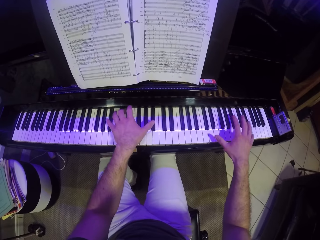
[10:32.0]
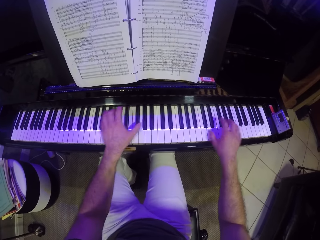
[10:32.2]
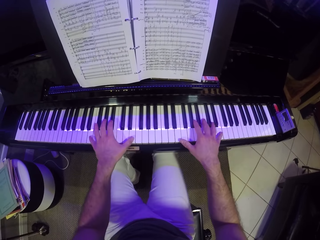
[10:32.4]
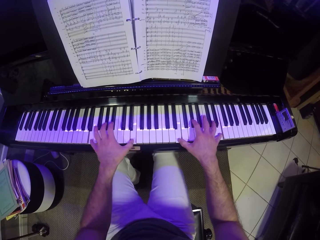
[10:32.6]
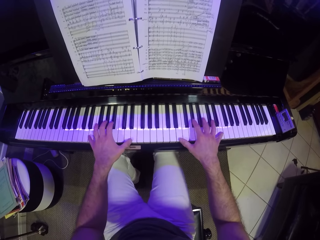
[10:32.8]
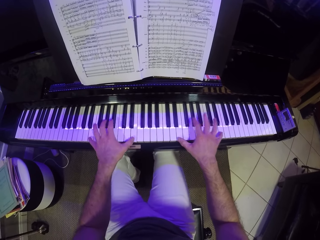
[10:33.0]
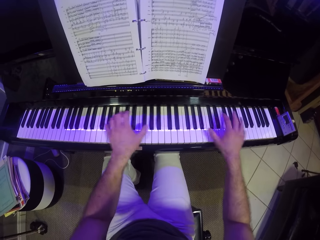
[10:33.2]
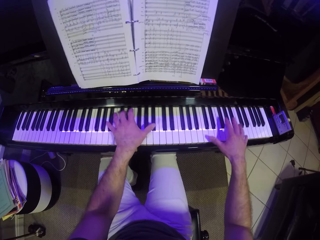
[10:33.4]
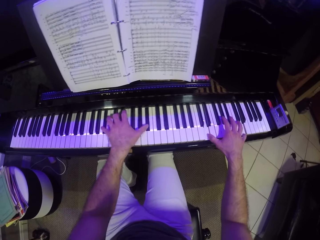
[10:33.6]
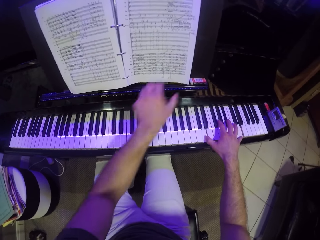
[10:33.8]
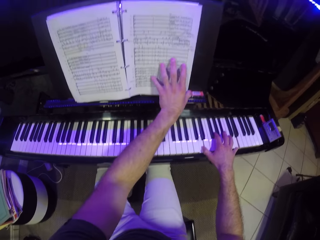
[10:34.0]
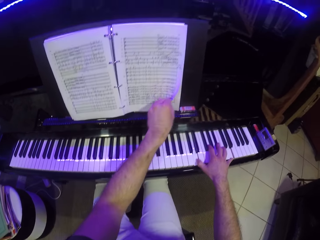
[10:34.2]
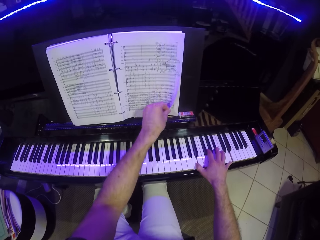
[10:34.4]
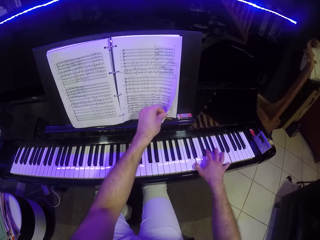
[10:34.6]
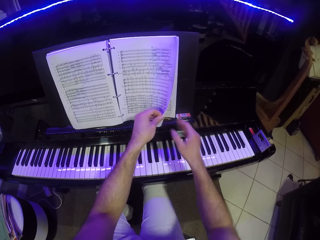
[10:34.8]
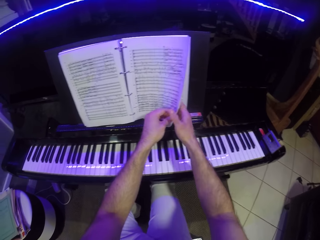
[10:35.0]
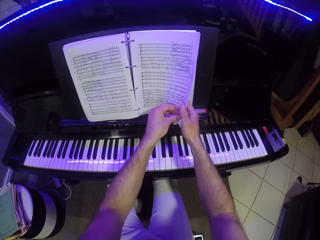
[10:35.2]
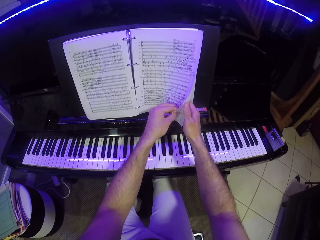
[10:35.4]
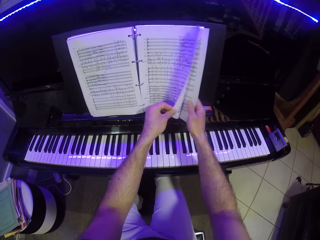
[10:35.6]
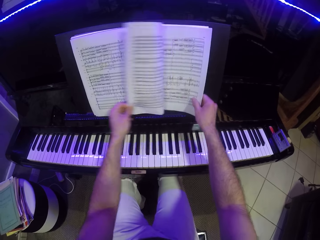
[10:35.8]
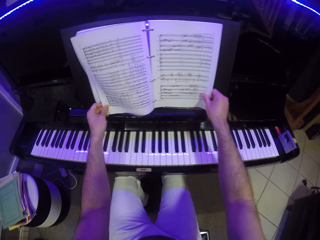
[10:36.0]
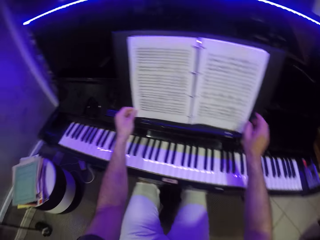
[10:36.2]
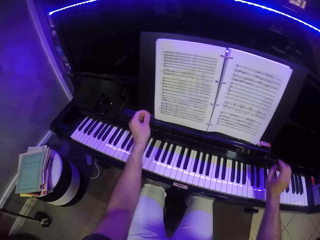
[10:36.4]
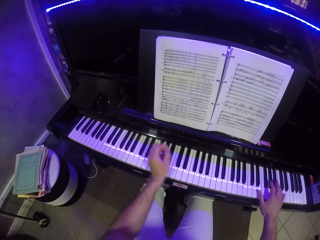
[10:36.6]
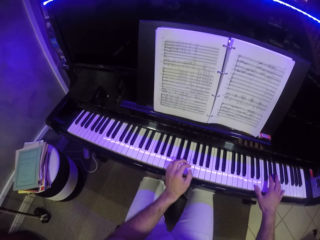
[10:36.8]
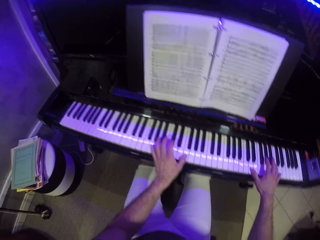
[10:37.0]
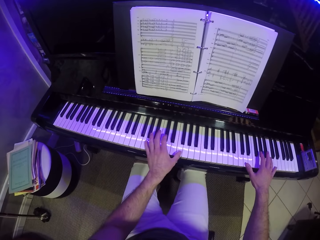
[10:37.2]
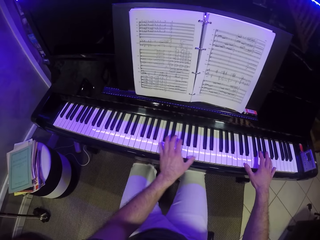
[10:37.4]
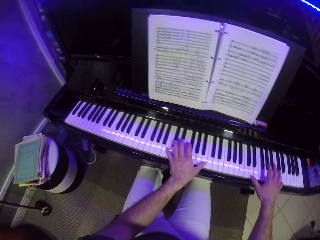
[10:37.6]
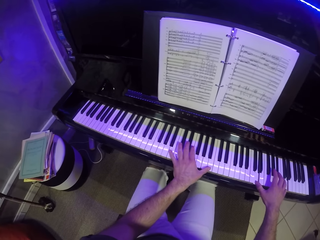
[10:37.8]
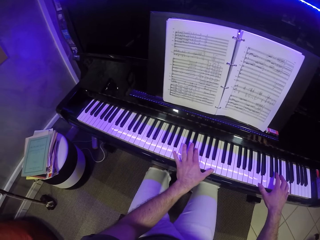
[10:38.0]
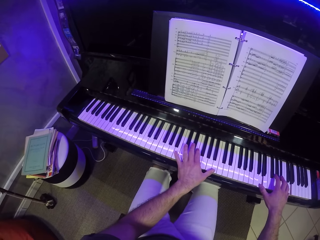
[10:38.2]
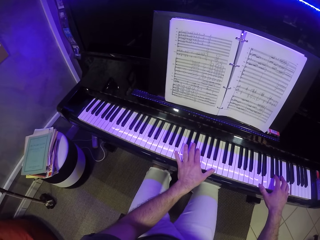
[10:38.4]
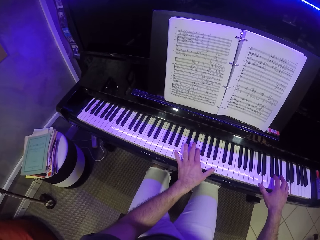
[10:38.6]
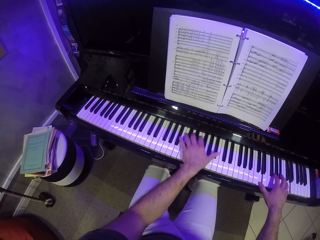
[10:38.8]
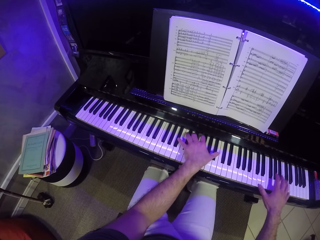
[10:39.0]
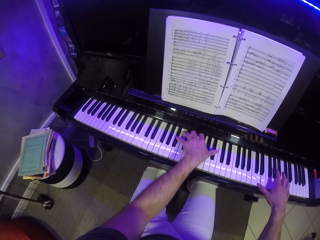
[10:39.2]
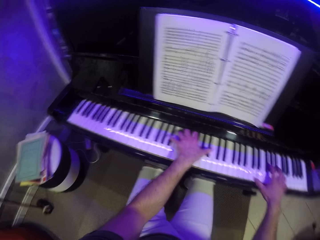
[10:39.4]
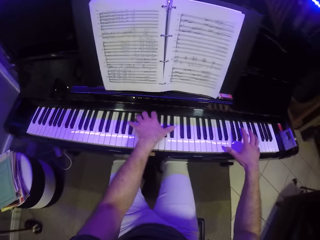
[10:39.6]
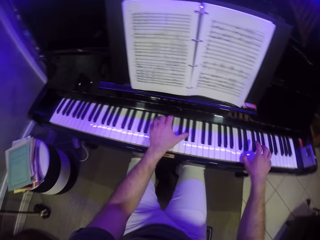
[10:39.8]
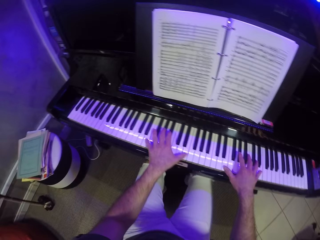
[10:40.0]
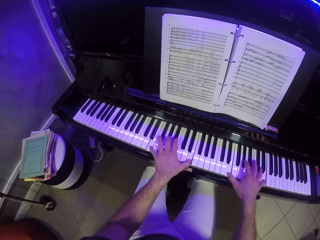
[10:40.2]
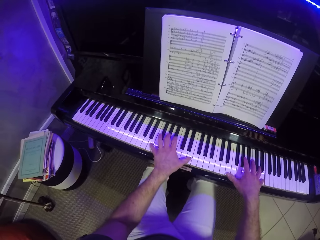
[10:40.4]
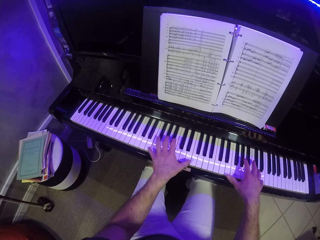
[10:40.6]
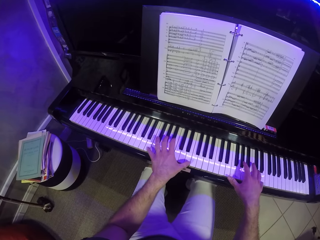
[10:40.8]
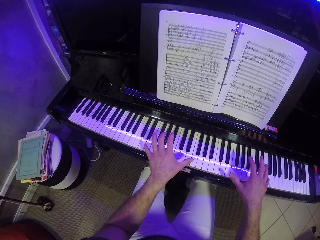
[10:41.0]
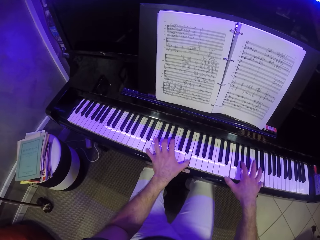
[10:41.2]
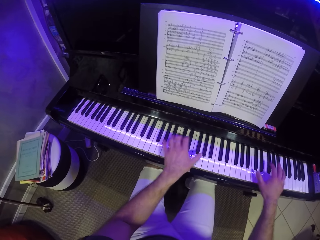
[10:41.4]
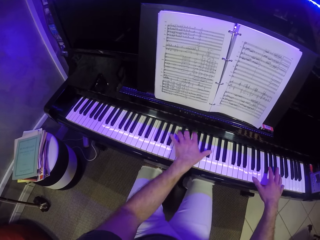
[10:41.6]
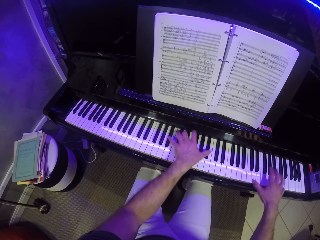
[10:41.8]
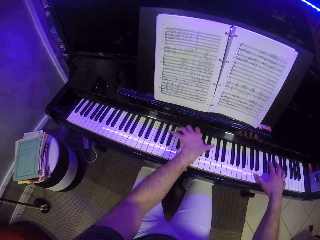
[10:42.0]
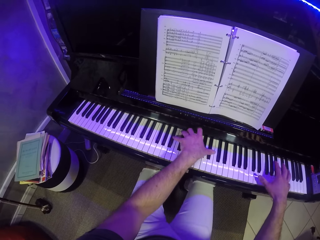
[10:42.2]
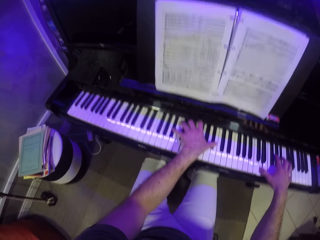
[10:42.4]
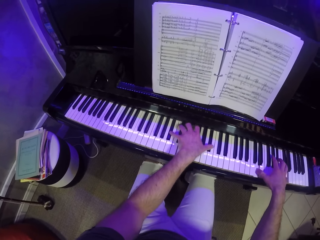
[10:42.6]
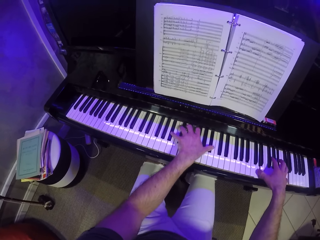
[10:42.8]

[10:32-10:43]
The camera wearer flips a page of the music note with his left hand. He places his other hand on the notebook on top of the piano. He holds a page of the music note with his right hand. He flips the page of the music note on top of the piano with his left hand. He holds the notebook with both hands. He places his hands on top of the piano and plays the piano with both hands.

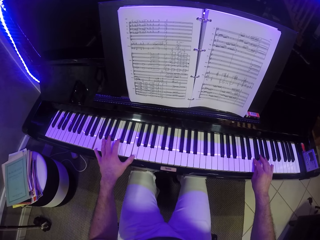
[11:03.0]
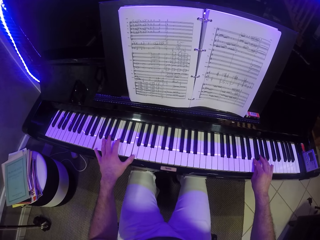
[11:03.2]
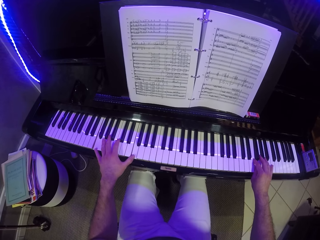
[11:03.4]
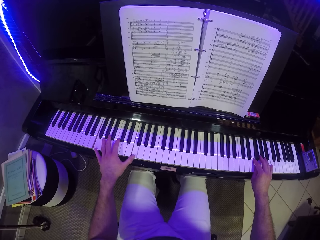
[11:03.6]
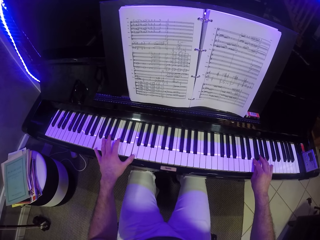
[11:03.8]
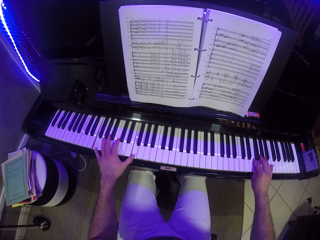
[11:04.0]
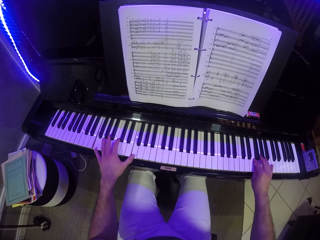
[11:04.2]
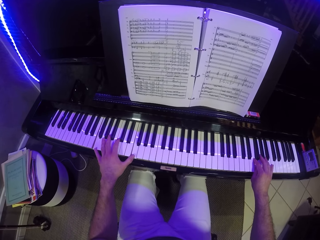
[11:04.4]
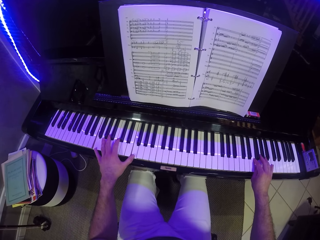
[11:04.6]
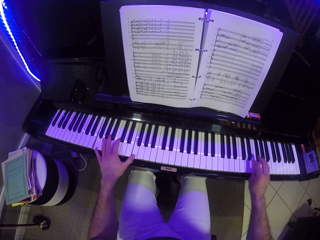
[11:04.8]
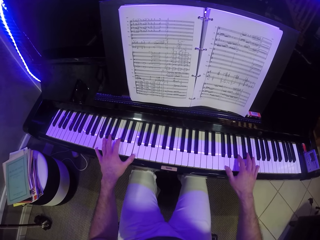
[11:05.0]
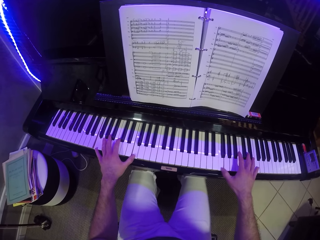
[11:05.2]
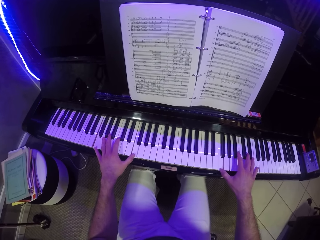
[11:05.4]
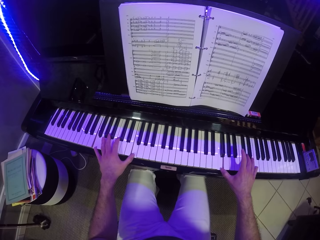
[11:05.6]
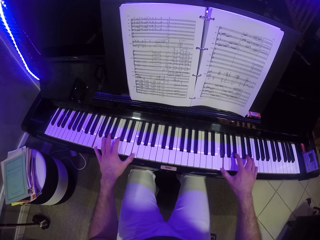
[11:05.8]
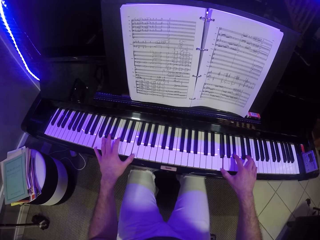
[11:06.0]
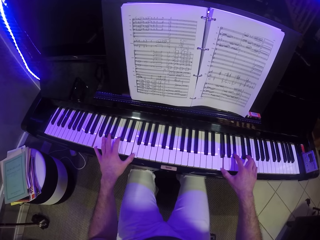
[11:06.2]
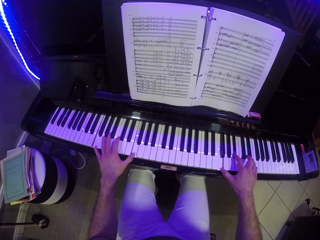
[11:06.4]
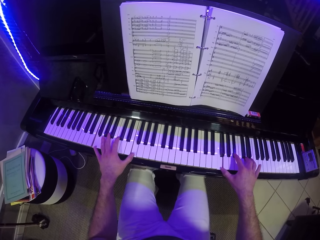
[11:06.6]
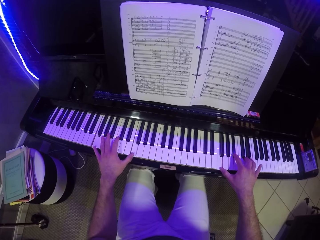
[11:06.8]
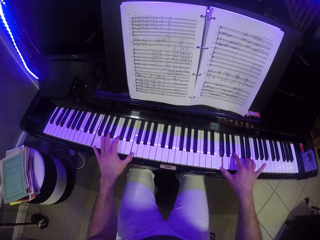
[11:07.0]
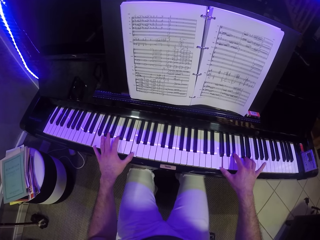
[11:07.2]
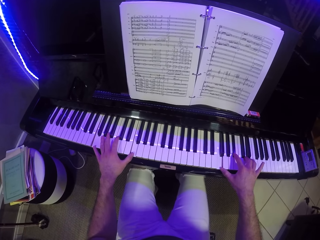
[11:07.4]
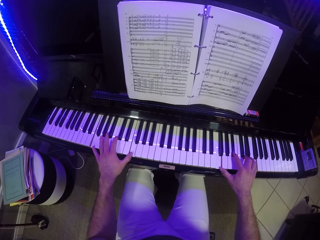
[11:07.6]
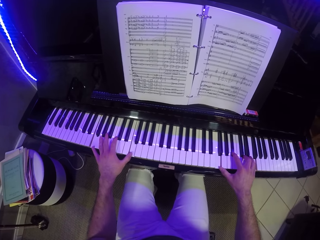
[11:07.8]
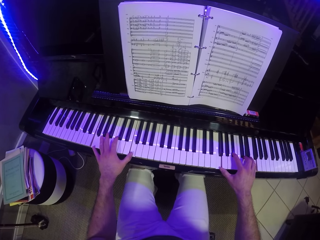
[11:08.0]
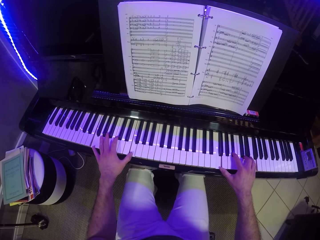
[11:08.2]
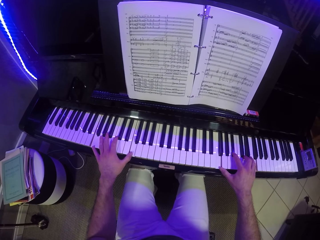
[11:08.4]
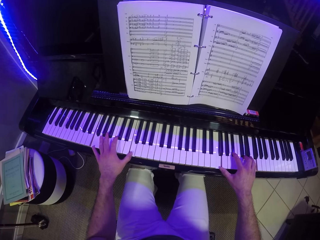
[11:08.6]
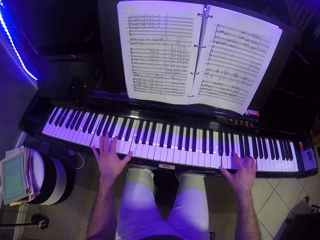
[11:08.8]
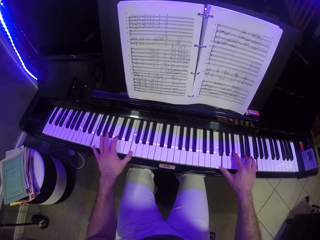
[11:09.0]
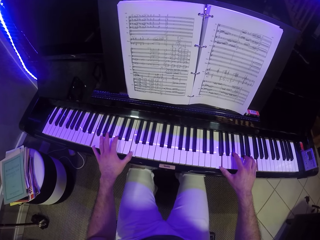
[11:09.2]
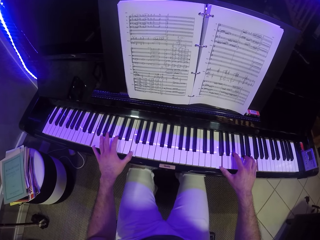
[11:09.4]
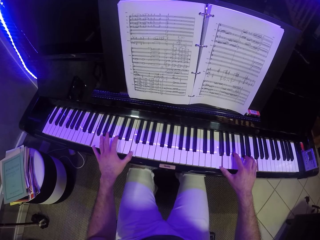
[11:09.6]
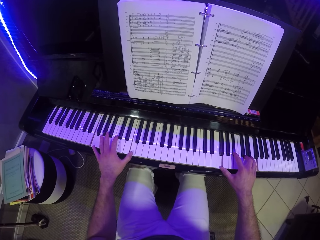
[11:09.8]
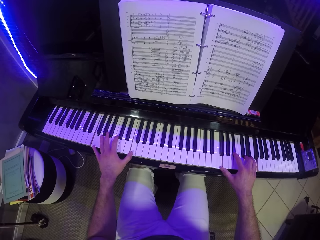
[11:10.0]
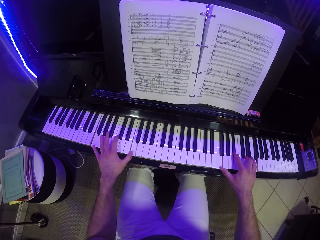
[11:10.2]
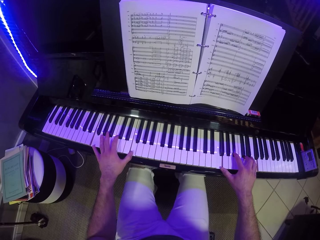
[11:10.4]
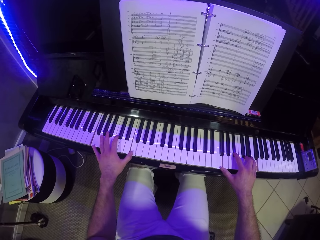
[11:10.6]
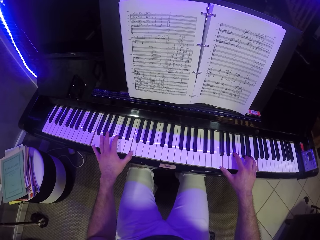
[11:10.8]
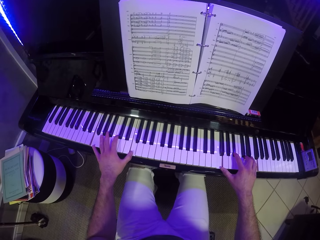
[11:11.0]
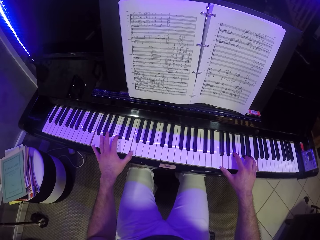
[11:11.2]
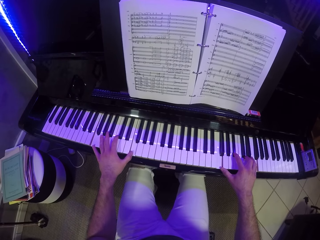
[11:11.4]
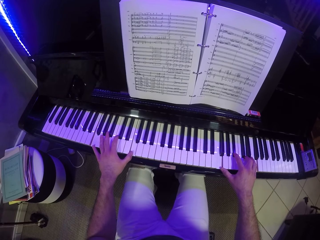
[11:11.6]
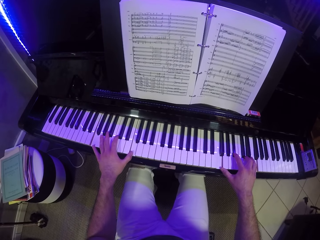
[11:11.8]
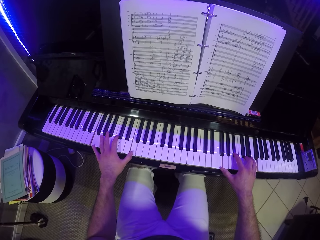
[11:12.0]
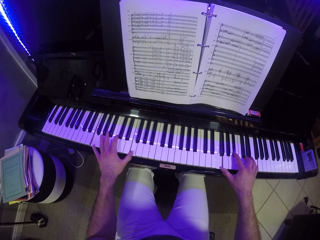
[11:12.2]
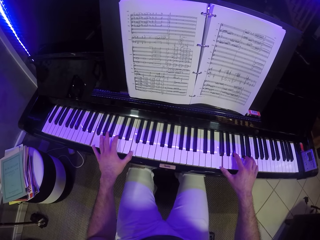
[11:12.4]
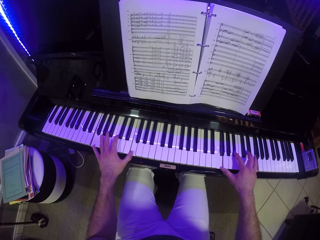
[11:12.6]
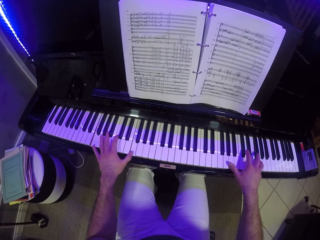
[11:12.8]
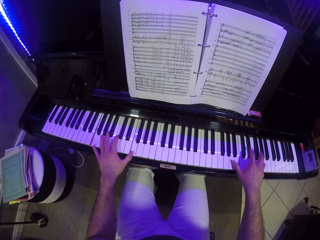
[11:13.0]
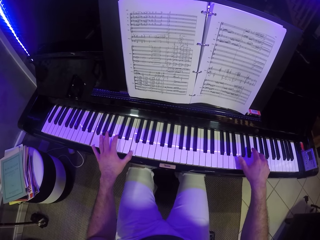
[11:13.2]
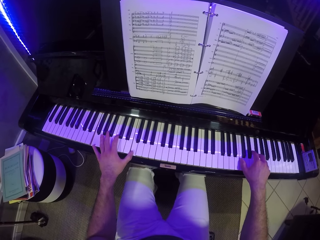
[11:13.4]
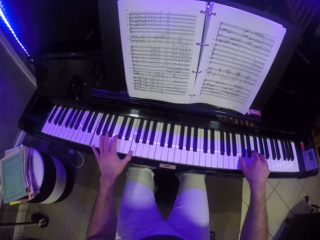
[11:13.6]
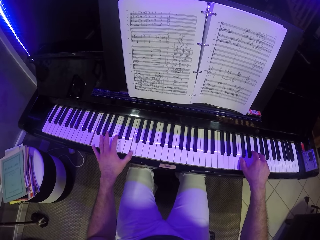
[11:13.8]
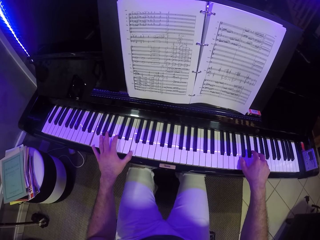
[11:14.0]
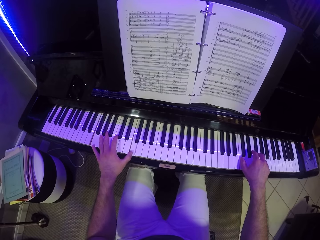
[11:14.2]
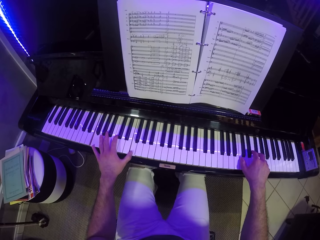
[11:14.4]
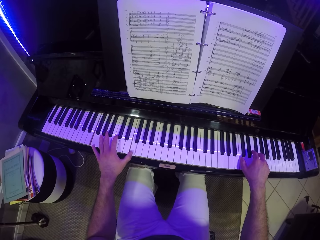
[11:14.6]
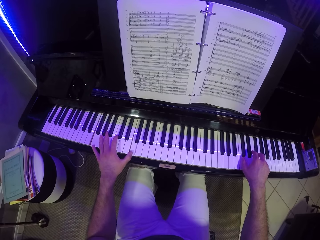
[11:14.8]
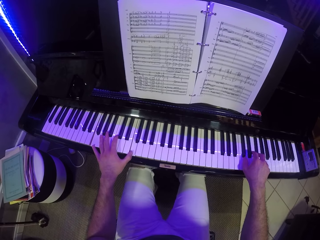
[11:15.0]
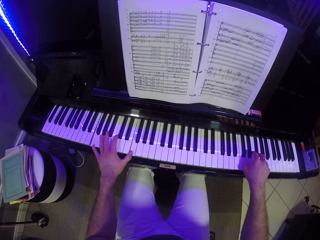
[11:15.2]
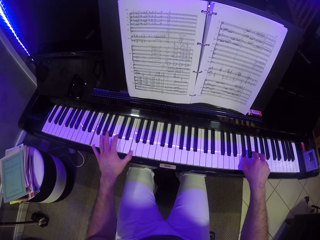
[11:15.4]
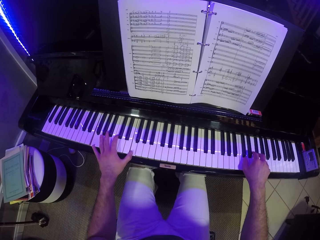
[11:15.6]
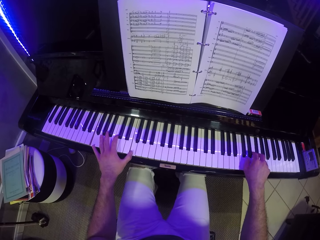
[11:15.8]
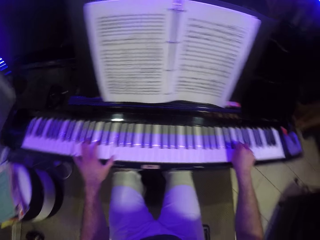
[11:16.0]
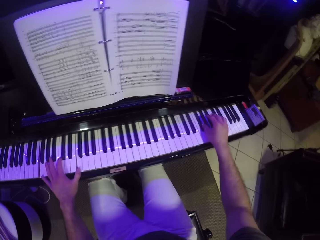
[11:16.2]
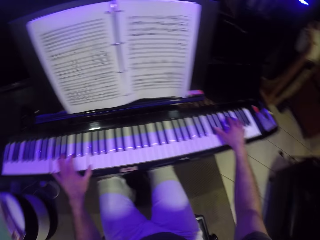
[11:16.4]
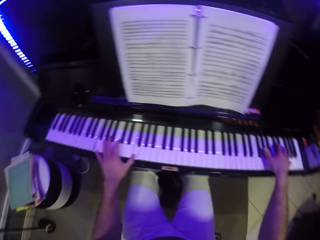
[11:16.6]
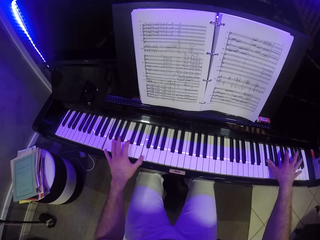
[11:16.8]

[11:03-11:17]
The camera wearer plays the keyboard with his right hand. He pauses. He plays the piano with one hand.
